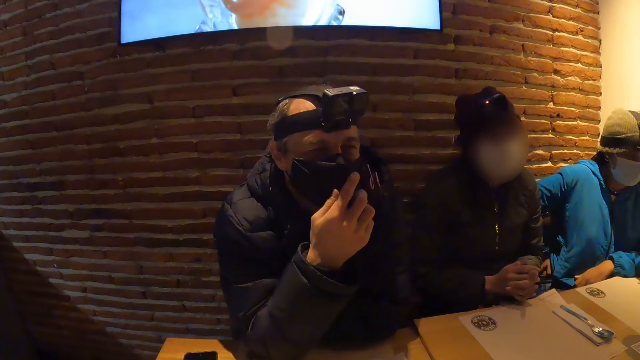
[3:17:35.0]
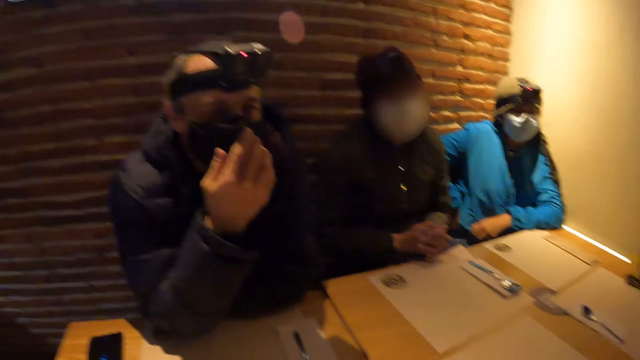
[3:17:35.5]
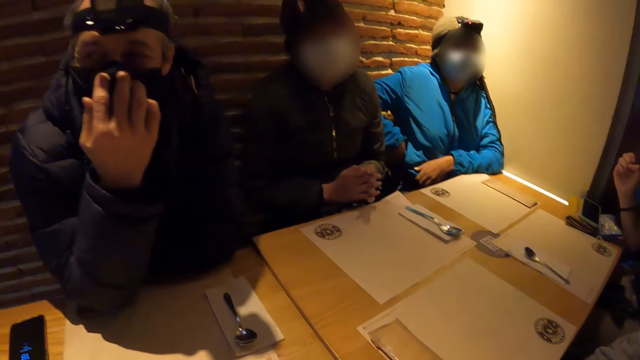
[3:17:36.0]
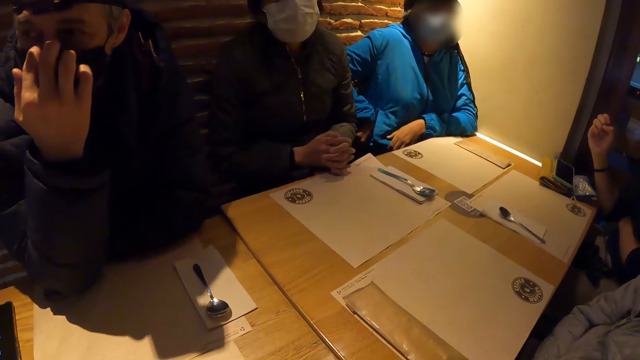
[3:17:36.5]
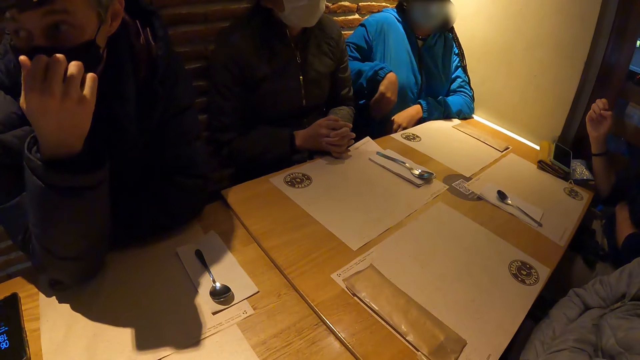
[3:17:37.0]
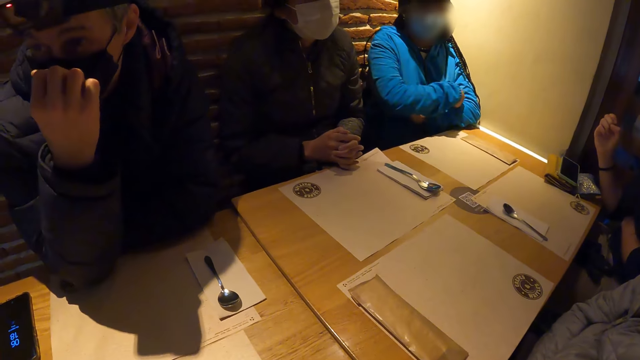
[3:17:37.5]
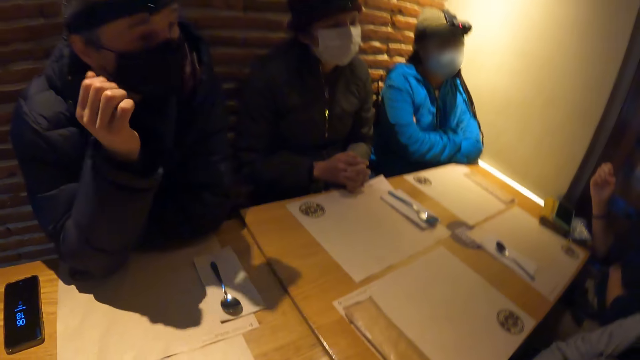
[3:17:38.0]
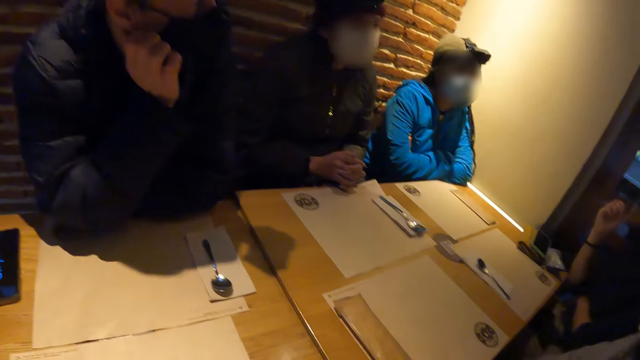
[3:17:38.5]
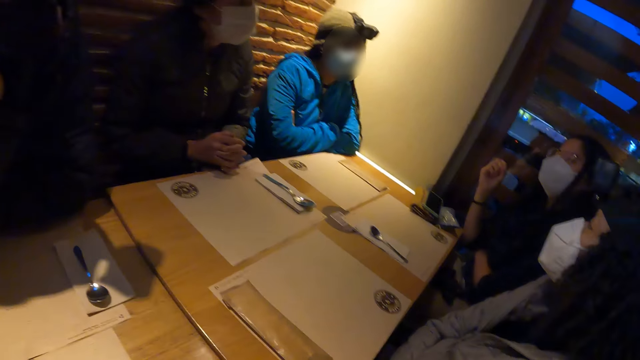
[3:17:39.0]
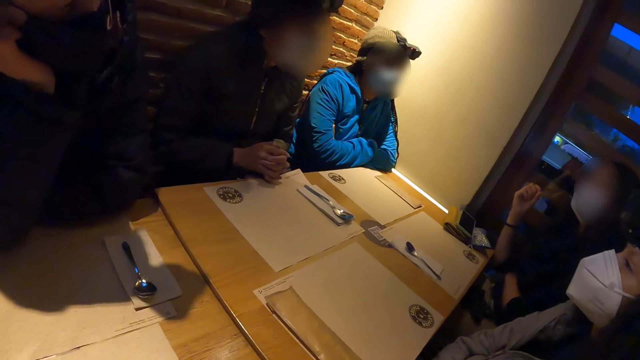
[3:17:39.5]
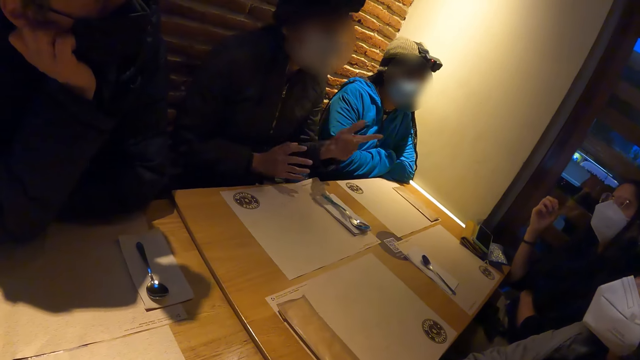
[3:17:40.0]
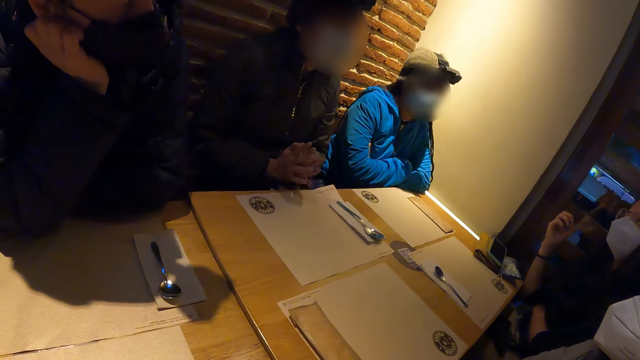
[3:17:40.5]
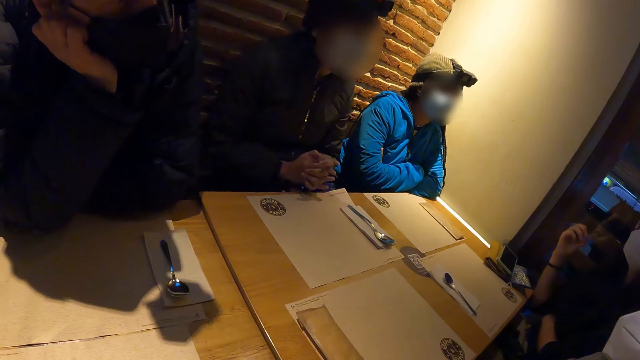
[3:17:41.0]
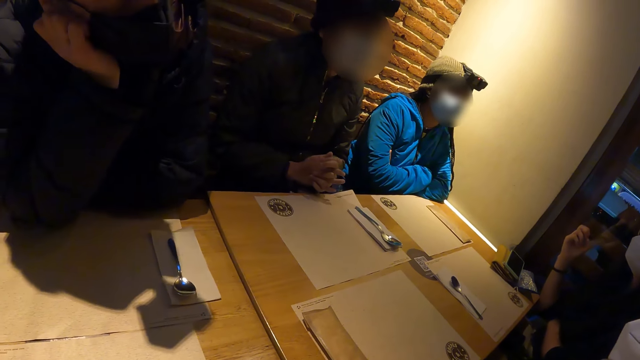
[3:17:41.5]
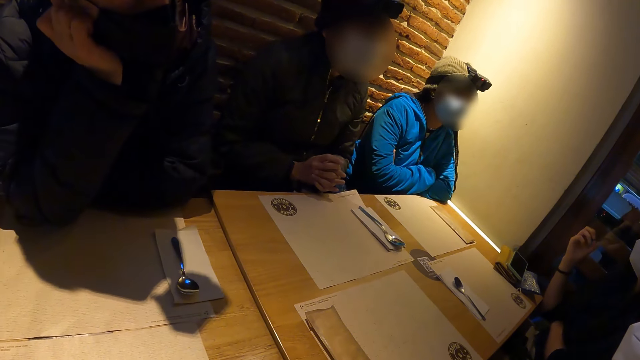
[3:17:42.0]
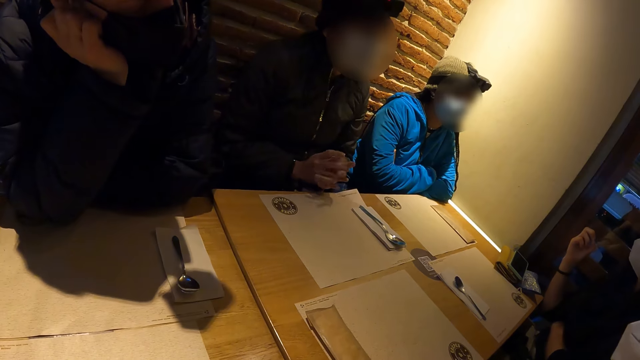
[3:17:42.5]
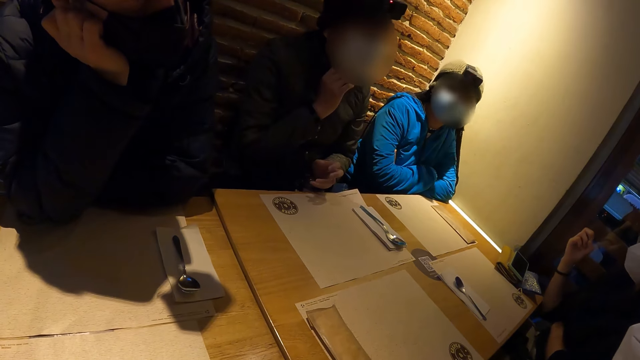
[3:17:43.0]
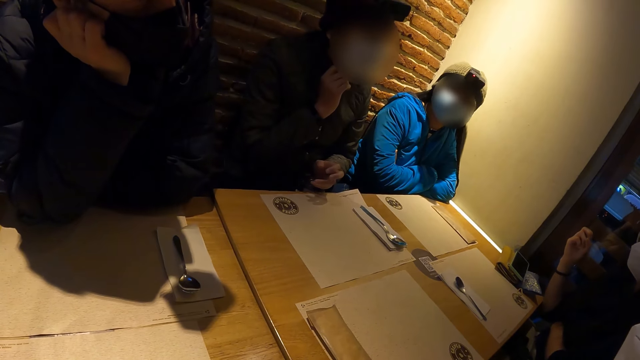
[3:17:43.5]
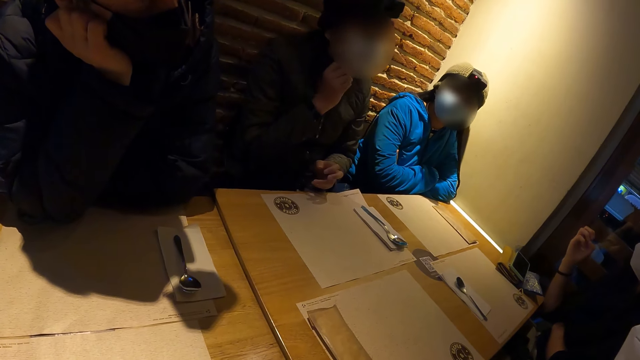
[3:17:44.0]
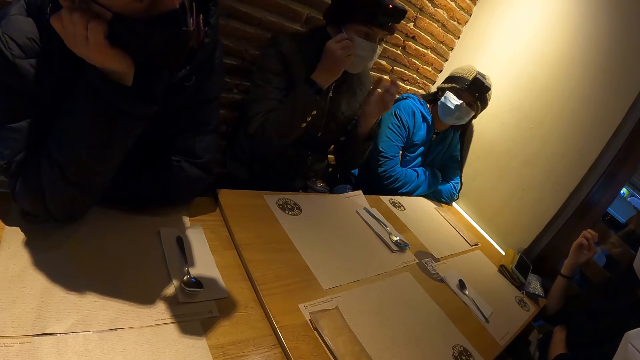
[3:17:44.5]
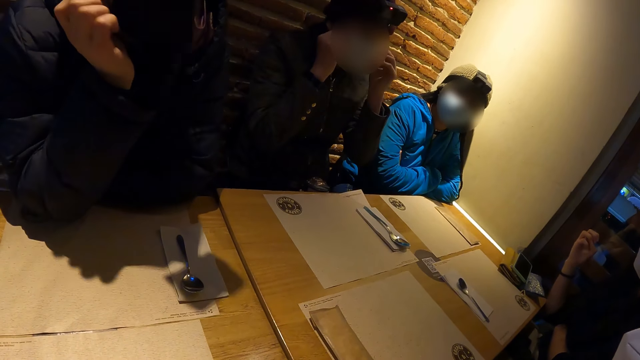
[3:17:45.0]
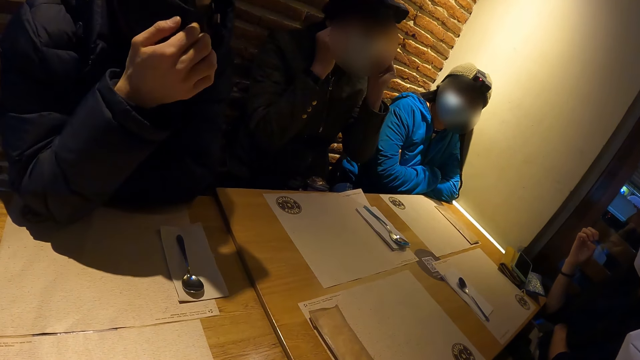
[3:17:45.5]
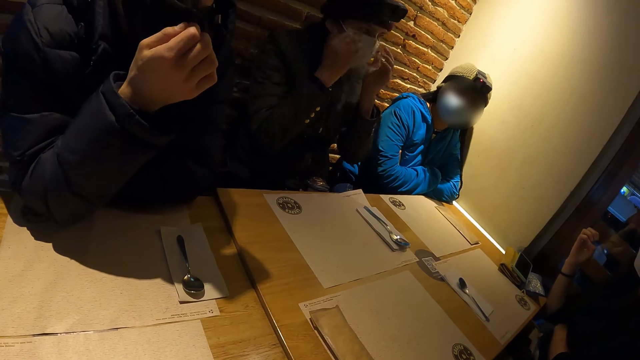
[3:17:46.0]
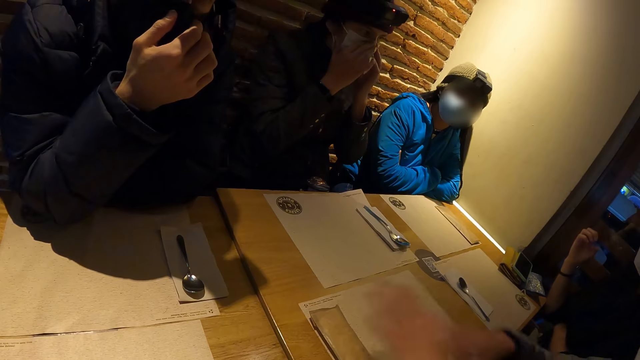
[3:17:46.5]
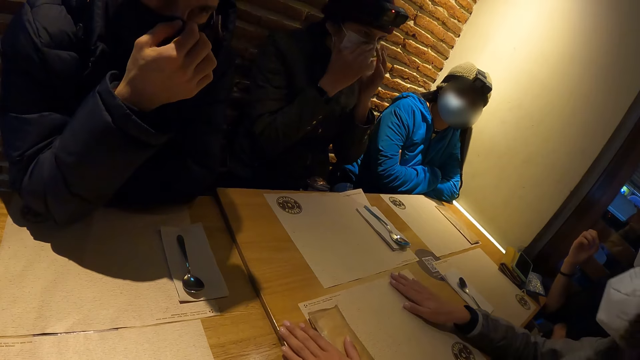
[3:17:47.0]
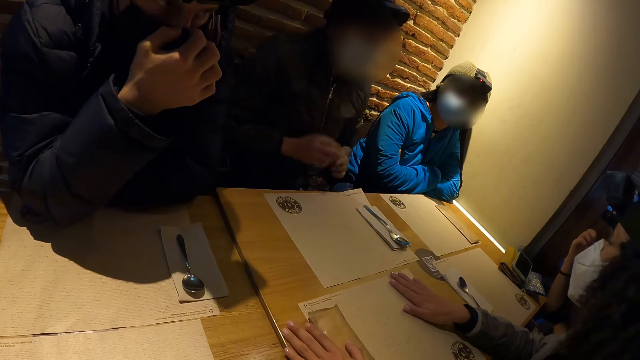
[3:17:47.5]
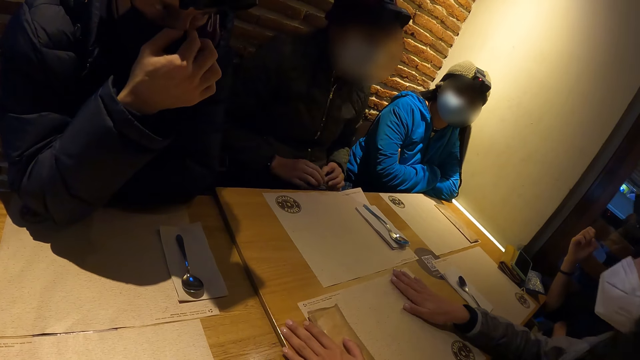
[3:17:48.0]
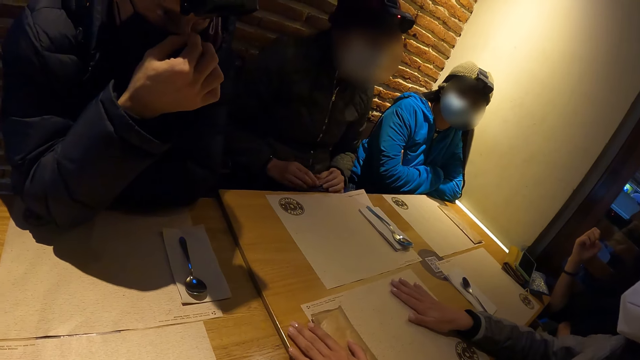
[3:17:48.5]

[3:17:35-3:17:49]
A woman folds the hands. The woman touches her face mask with her right hand. The woman adjusts her face mask with her hands. Another woman places her hands on the table mat.

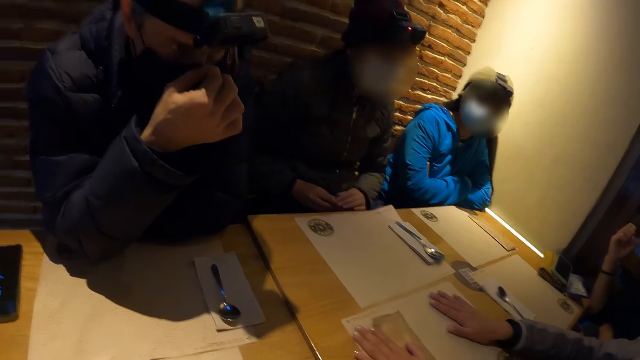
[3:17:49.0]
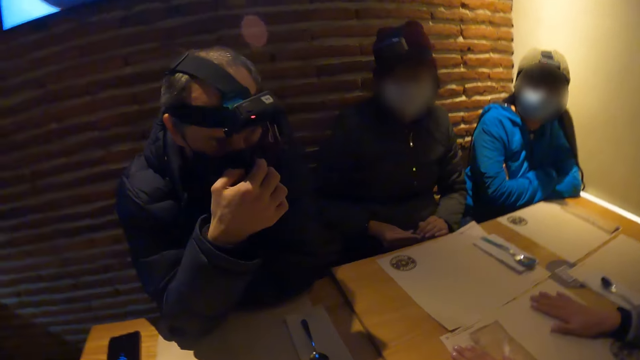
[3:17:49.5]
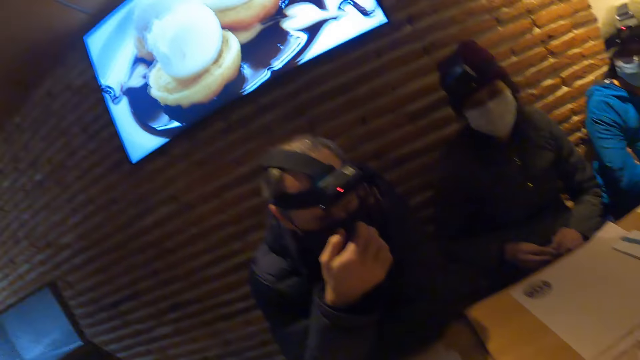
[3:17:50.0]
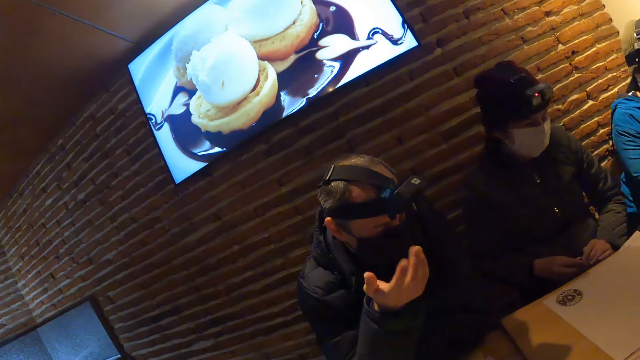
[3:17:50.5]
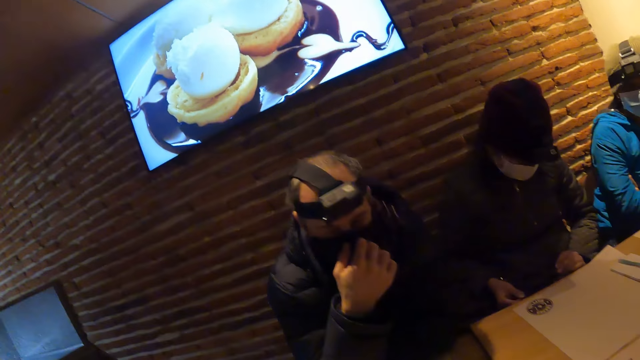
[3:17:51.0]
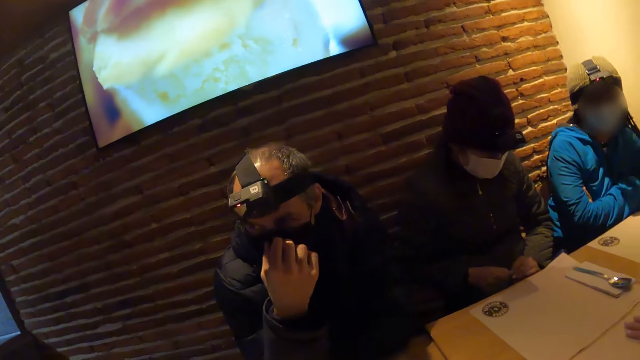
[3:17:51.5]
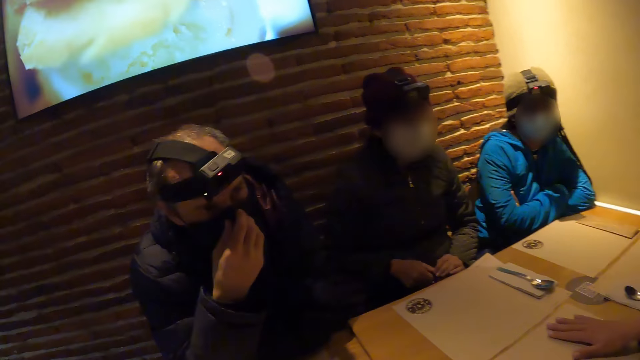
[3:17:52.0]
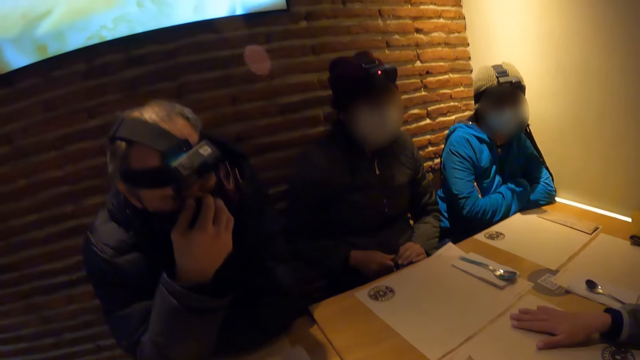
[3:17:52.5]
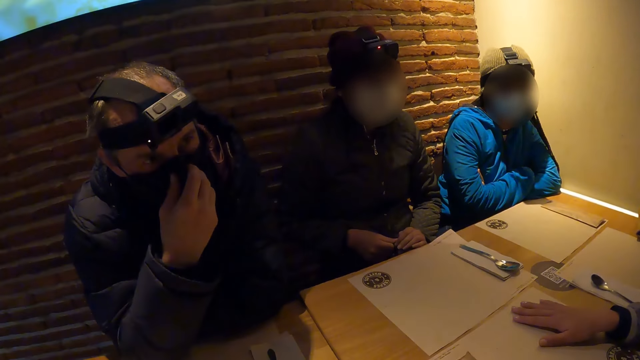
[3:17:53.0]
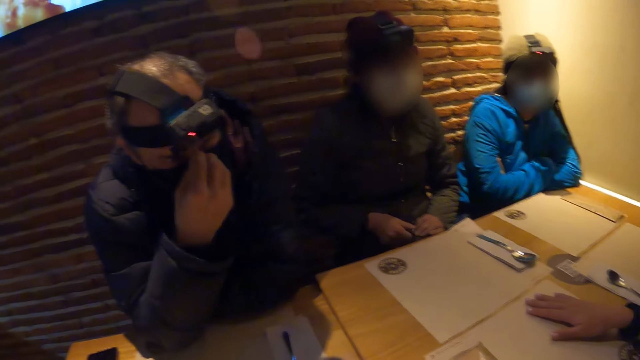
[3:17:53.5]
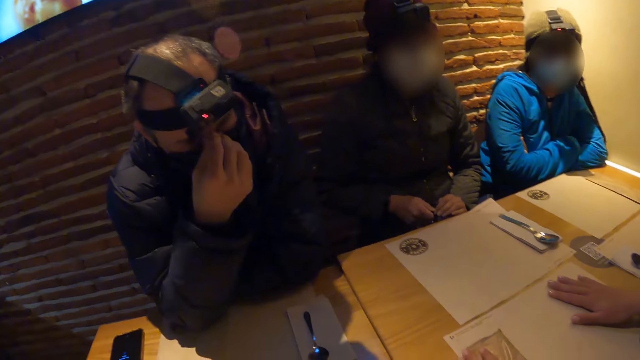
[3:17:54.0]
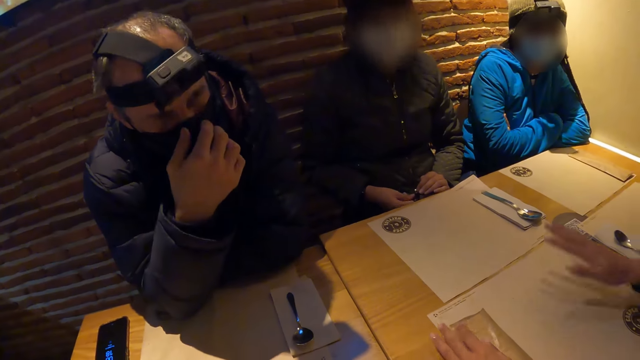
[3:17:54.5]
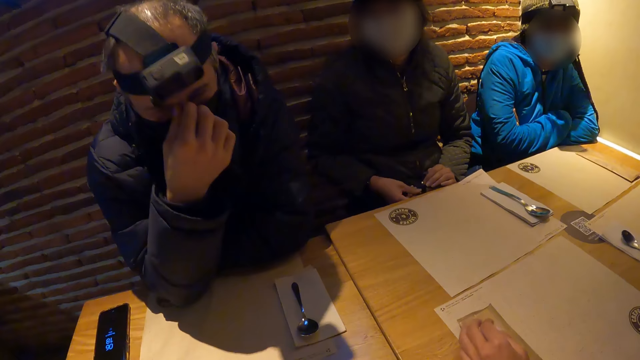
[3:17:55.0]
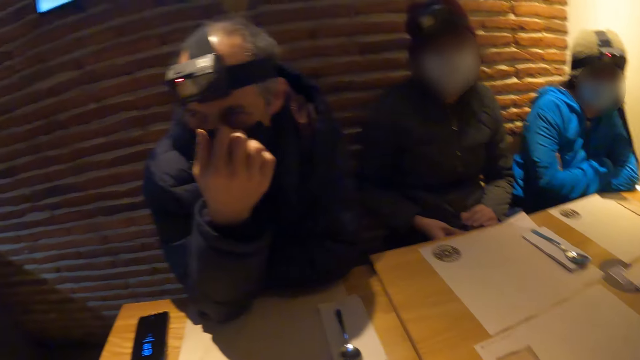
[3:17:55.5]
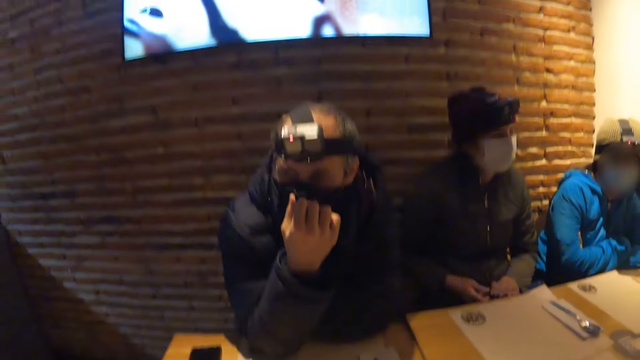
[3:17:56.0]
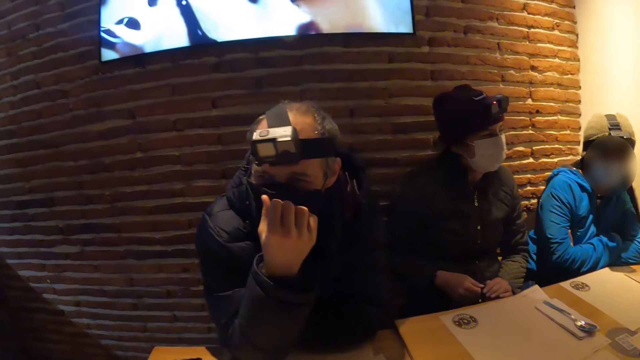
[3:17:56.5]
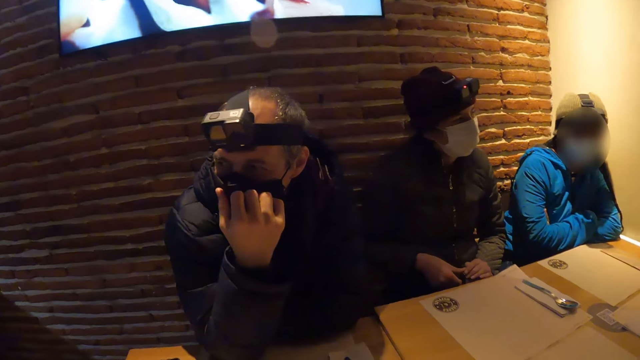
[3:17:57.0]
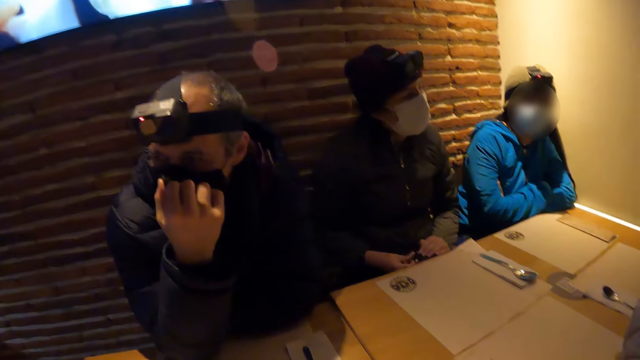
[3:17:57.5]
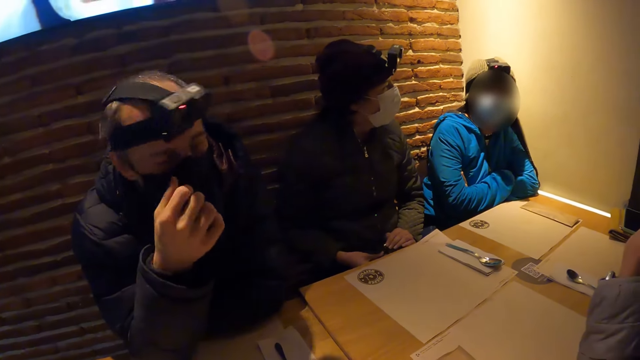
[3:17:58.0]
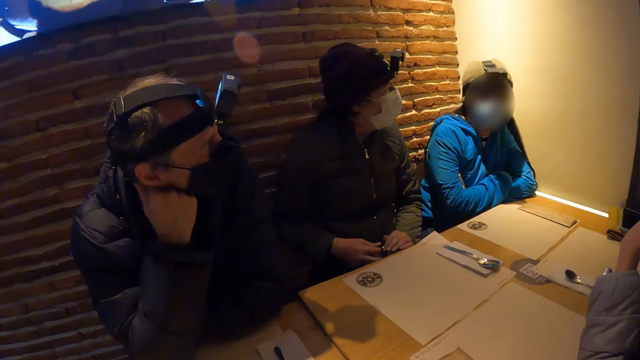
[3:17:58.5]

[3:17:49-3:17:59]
The camera wearer watches television.
